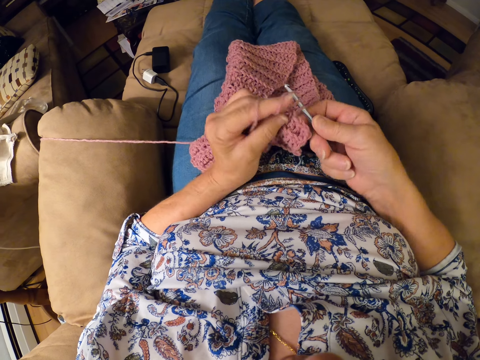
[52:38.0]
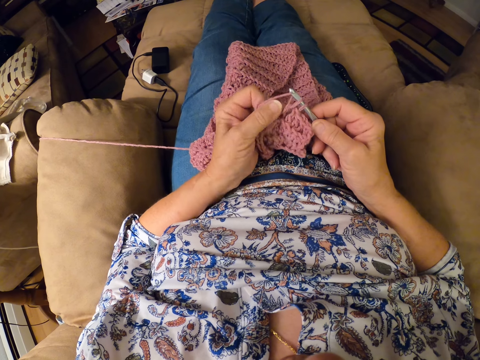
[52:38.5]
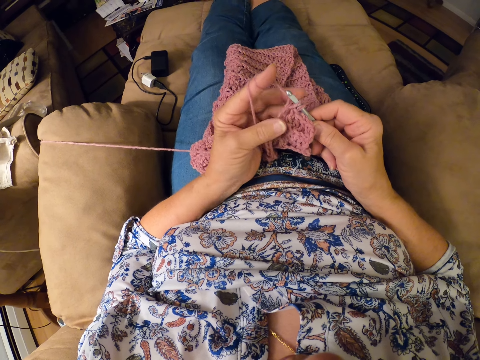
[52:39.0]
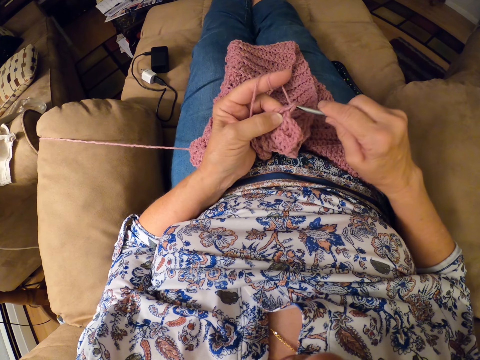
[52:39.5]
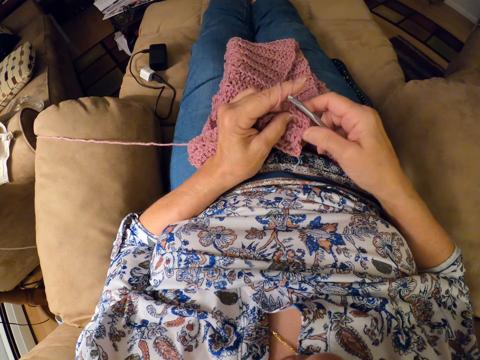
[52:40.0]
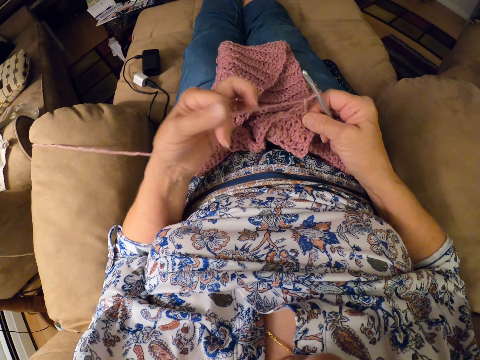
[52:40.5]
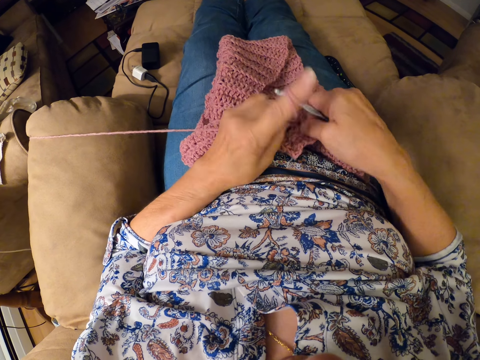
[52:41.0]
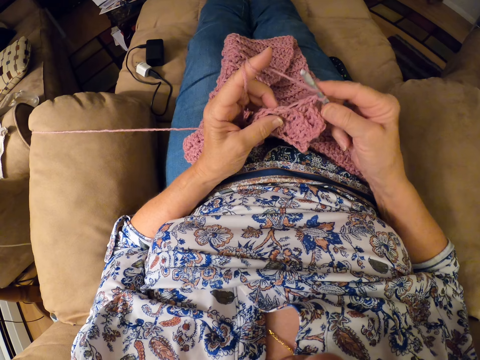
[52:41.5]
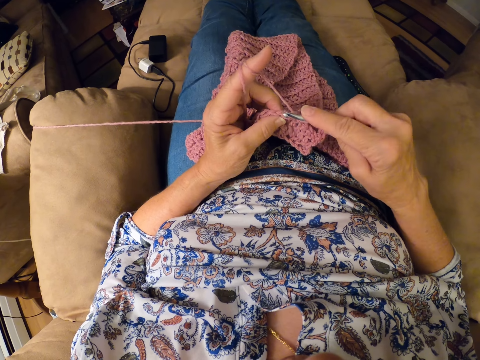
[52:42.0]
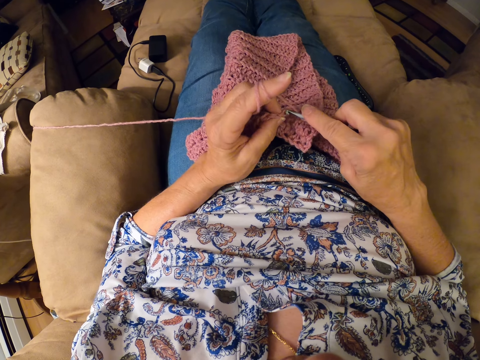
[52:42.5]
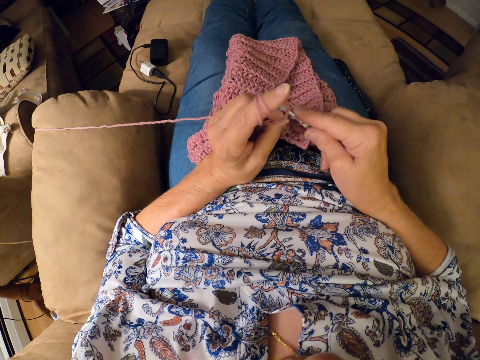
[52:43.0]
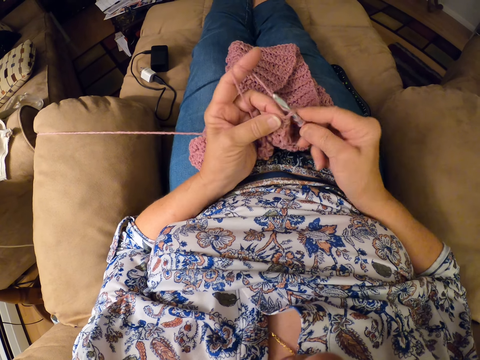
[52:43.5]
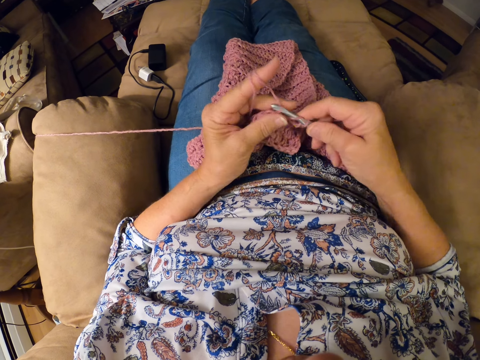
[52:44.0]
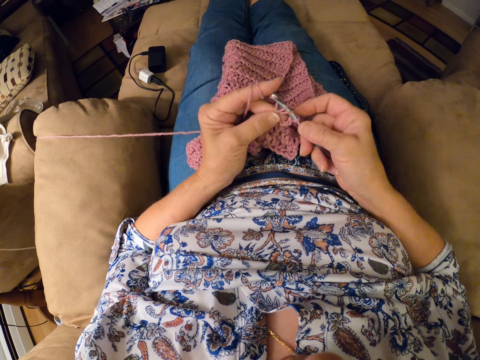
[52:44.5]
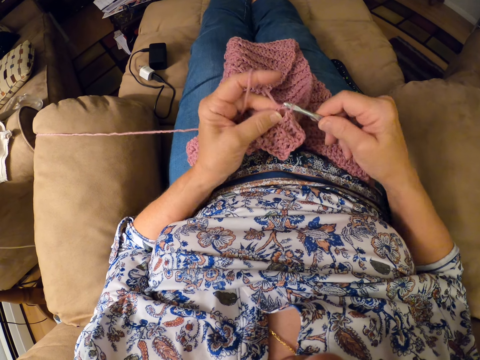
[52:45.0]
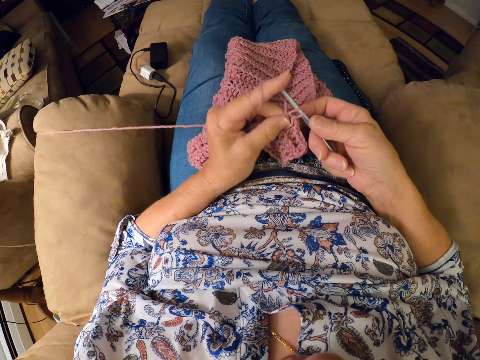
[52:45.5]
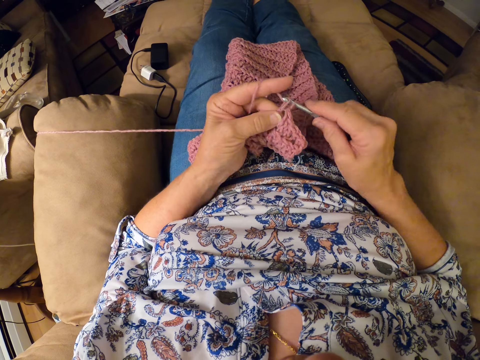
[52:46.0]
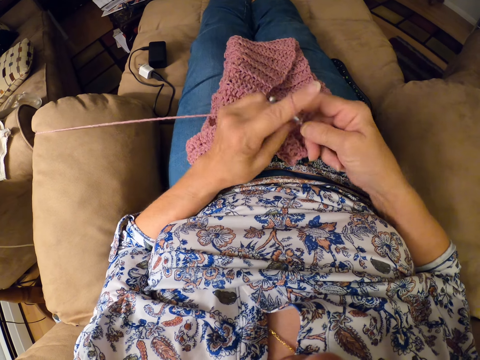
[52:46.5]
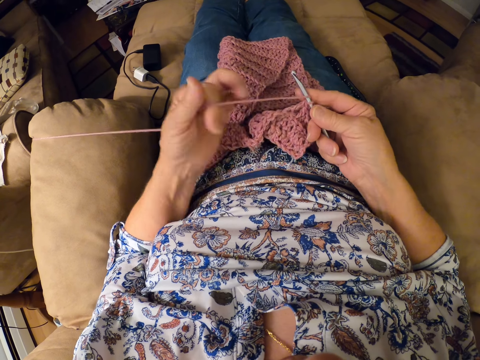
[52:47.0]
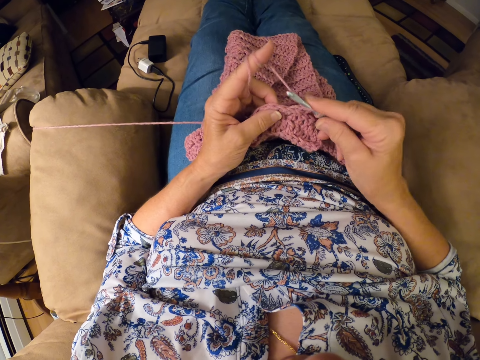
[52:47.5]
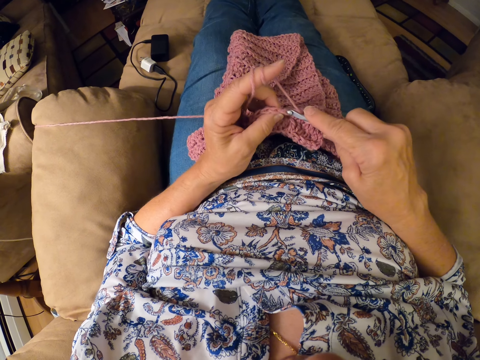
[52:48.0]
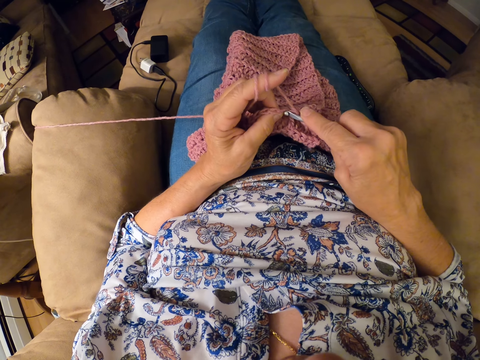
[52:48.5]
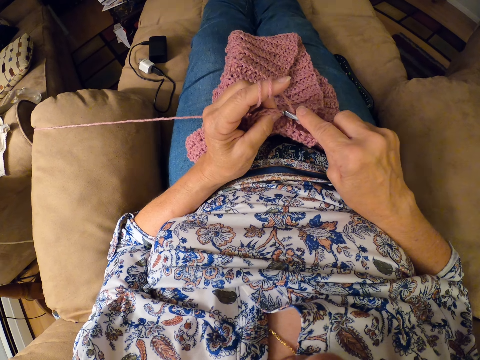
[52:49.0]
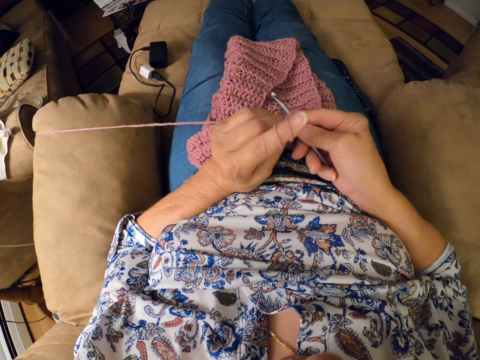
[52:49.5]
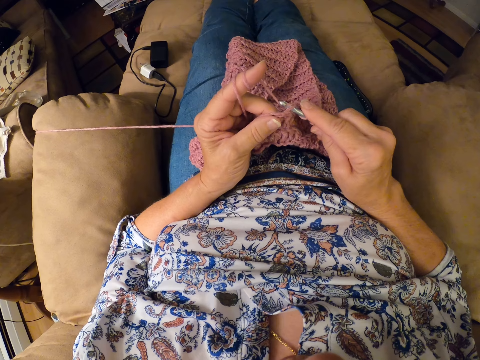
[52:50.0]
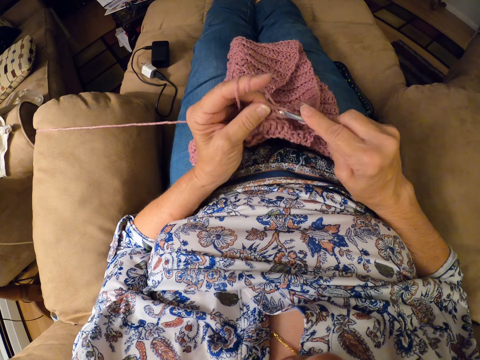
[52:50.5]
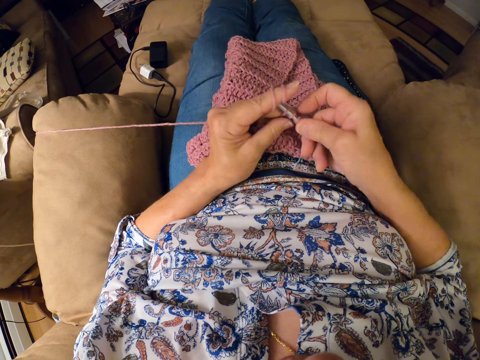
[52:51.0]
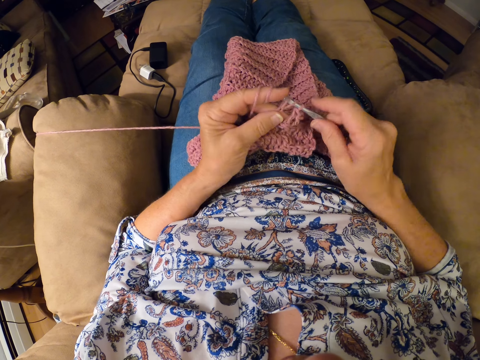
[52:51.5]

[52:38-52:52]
The camera wearer adjusts the thread. They knit the garment. They adjust the thread. They knit the garment.

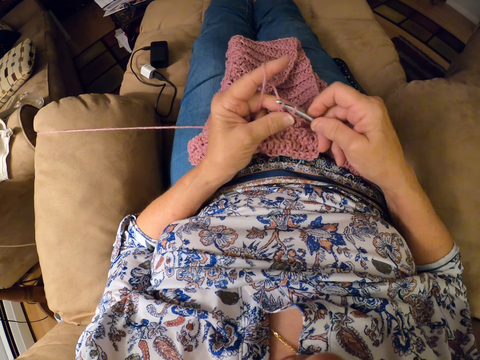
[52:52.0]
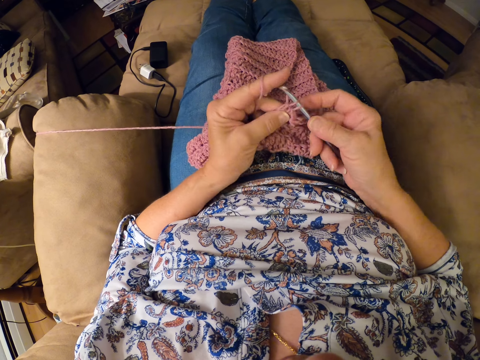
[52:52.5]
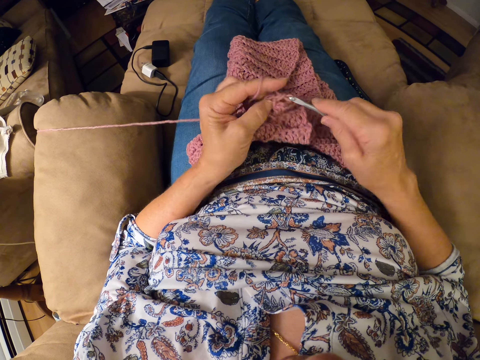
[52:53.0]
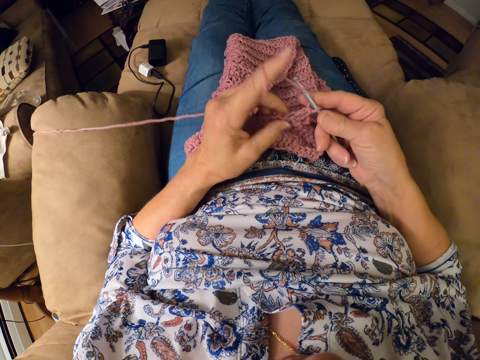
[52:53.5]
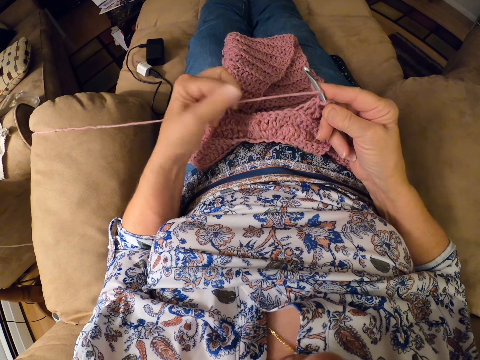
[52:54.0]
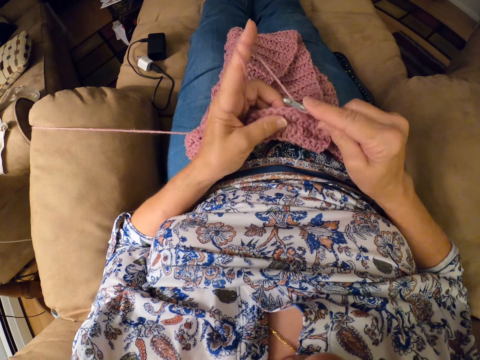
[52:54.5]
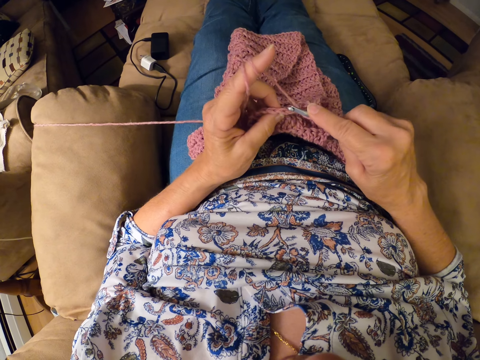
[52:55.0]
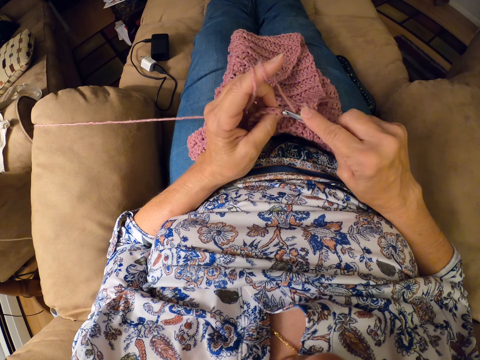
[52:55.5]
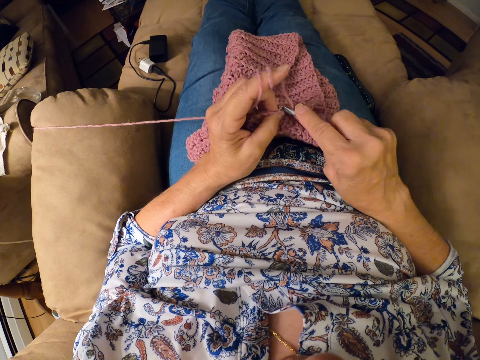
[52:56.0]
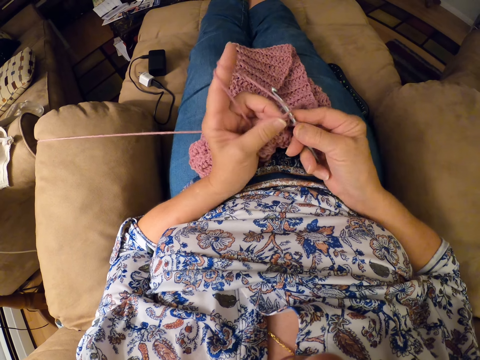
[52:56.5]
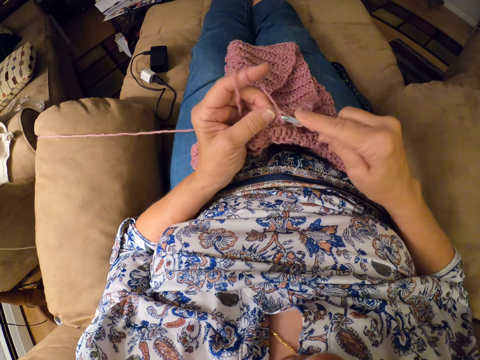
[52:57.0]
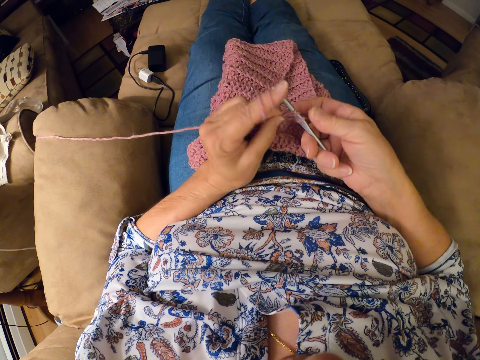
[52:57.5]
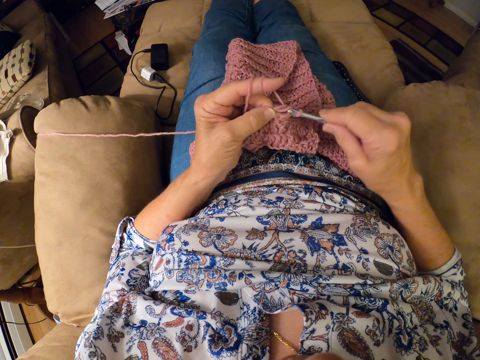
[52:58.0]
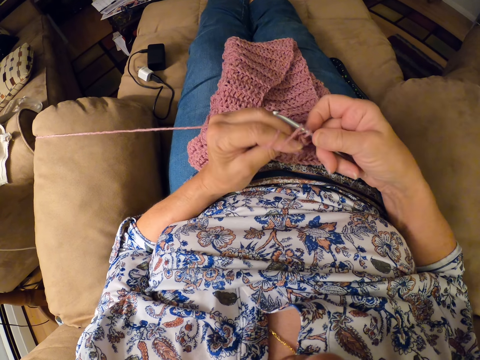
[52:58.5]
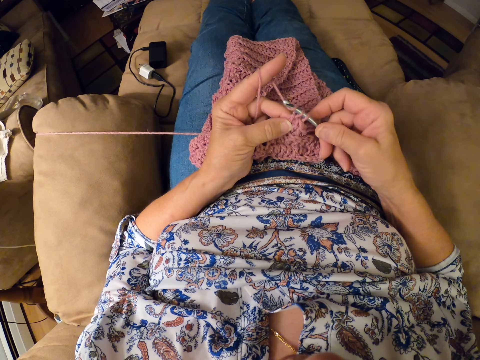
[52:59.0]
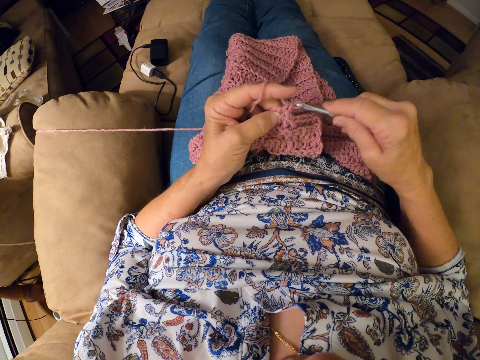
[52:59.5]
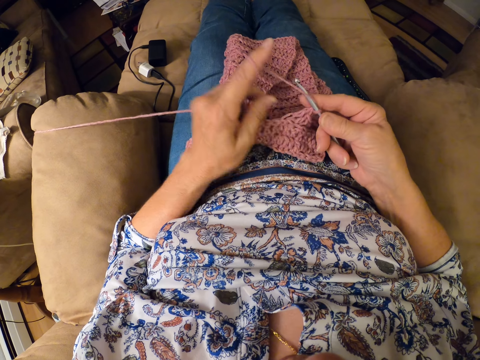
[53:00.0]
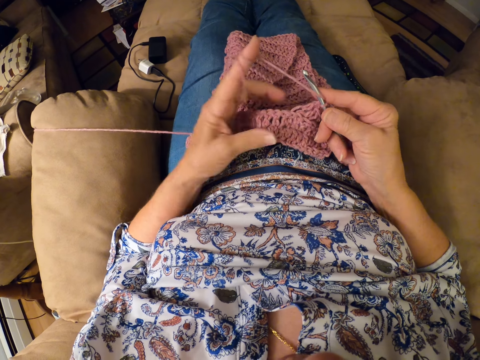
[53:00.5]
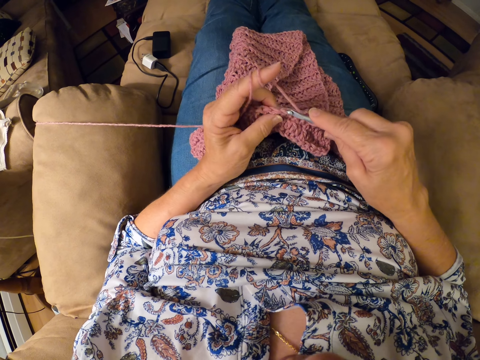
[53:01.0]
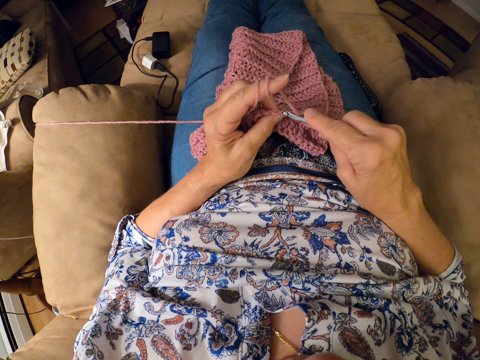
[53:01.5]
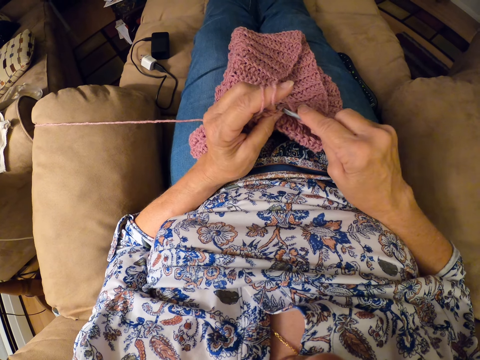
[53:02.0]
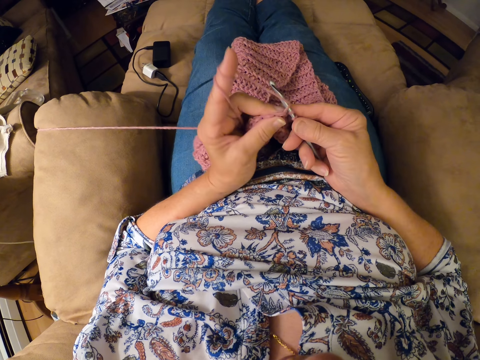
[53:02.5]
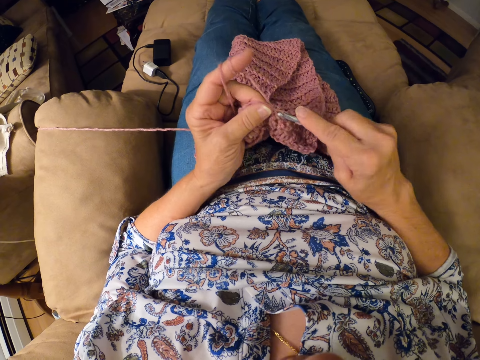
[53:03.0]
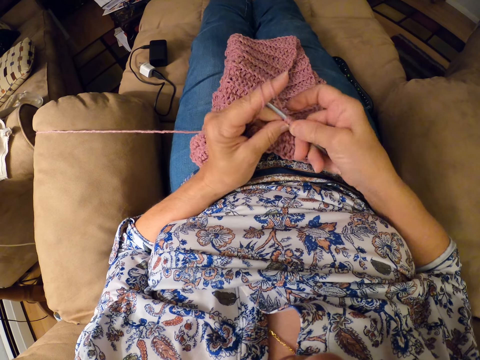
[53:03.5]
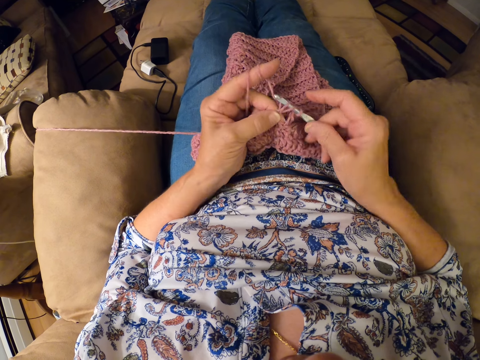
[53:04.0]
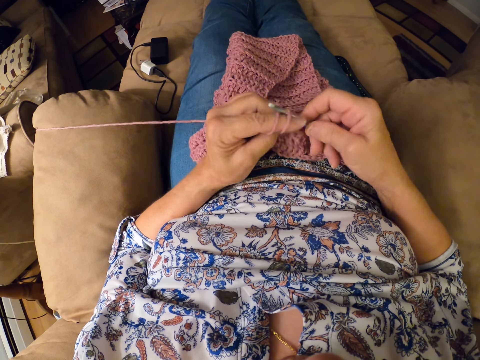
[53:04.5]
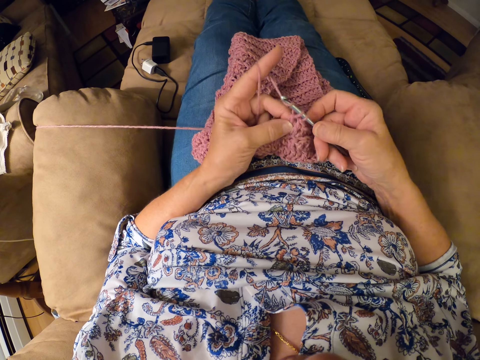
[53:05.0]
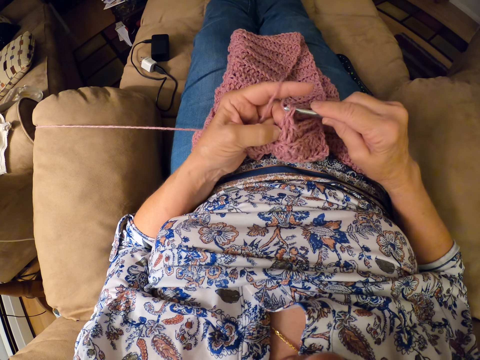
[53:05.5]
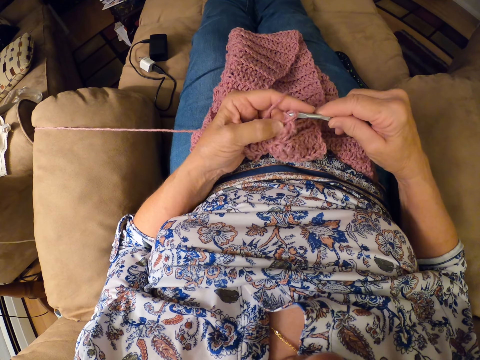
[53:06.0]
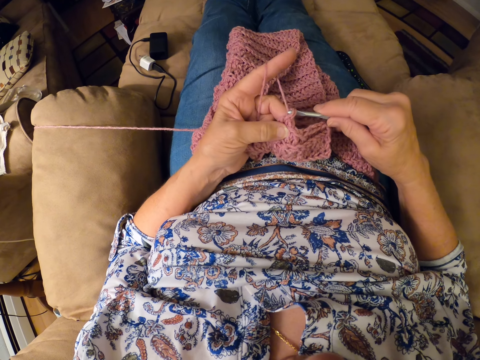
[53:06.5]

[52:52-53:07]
The camera wearer adjusts the thread. They knit the garment.
